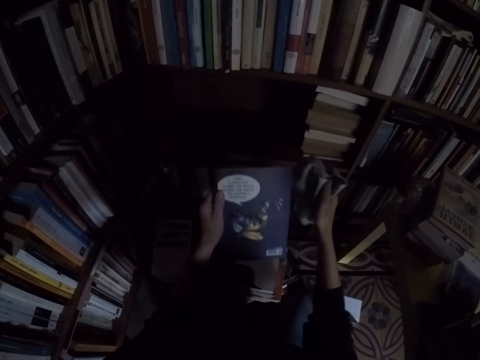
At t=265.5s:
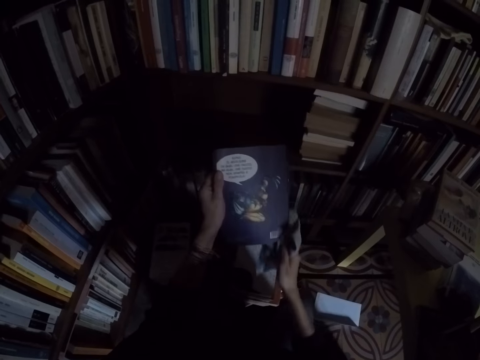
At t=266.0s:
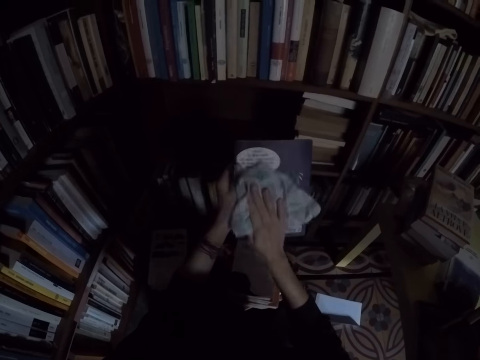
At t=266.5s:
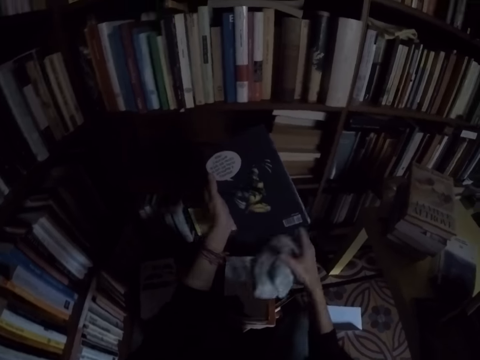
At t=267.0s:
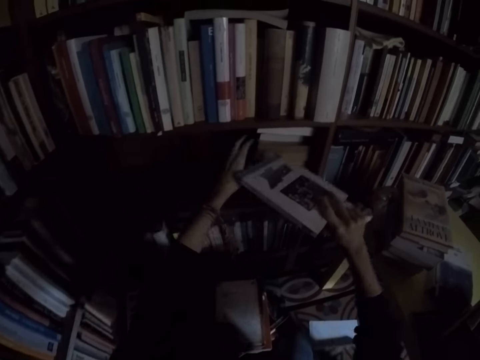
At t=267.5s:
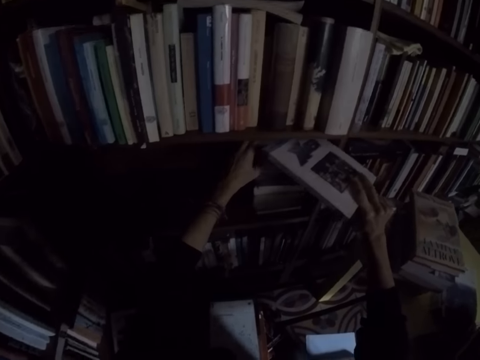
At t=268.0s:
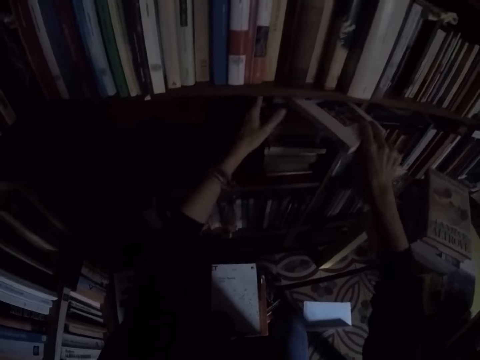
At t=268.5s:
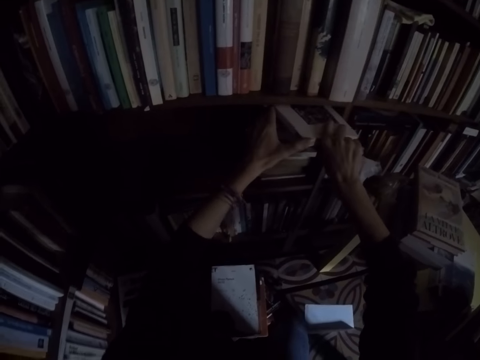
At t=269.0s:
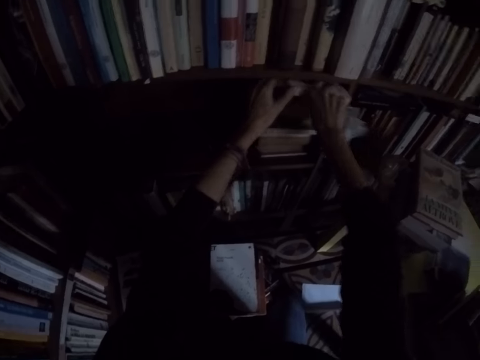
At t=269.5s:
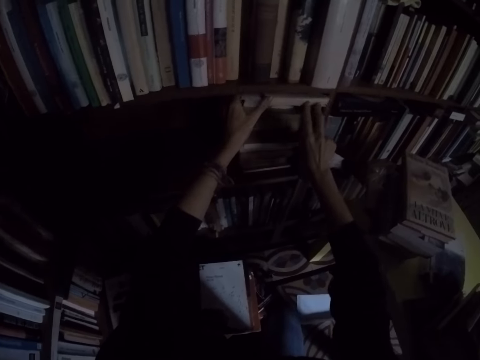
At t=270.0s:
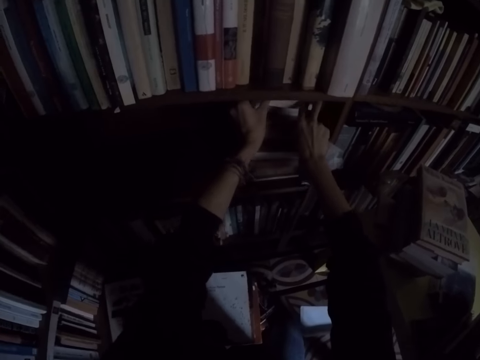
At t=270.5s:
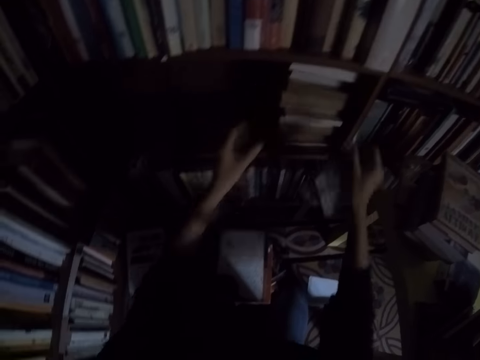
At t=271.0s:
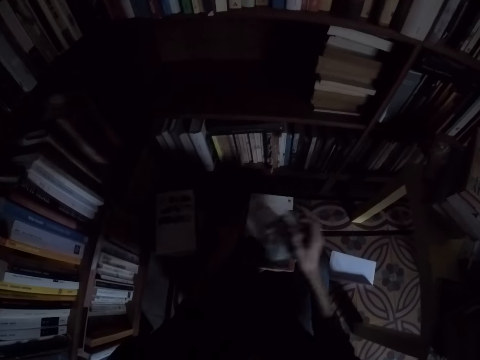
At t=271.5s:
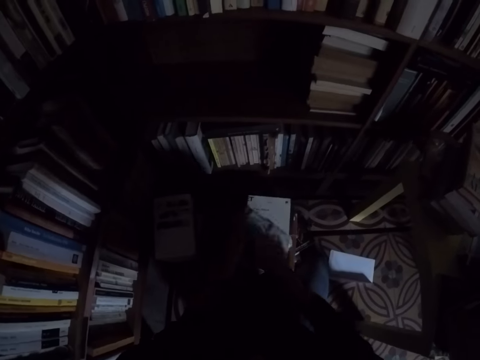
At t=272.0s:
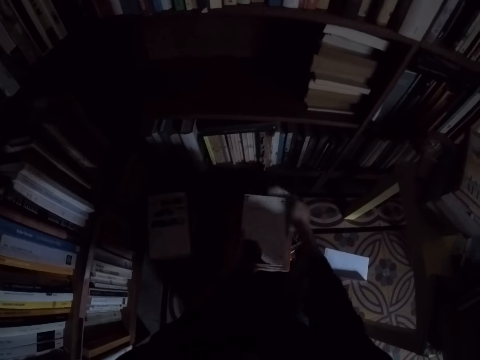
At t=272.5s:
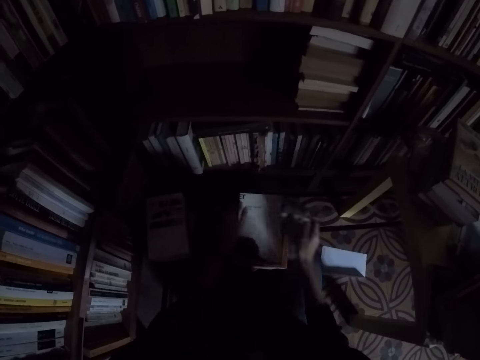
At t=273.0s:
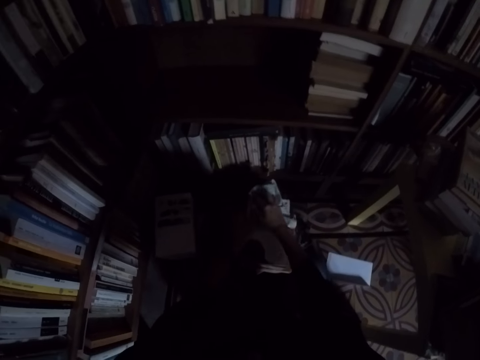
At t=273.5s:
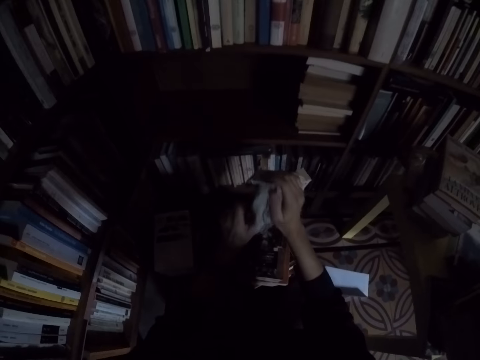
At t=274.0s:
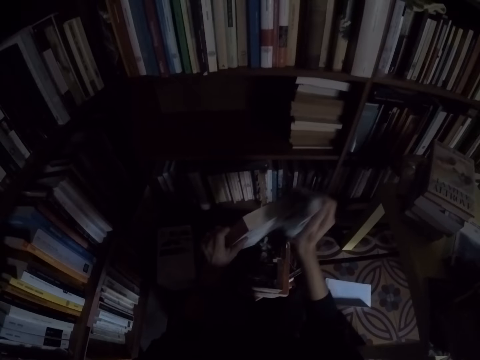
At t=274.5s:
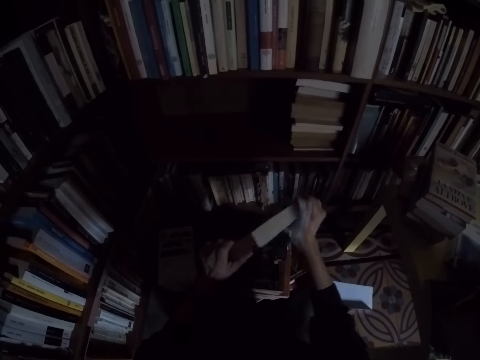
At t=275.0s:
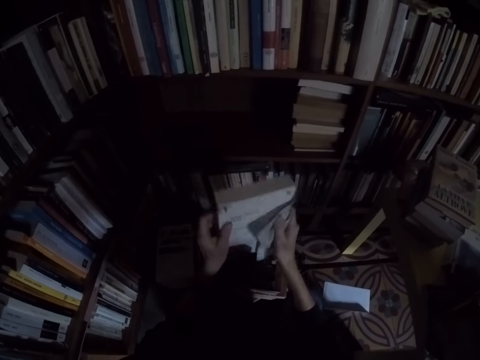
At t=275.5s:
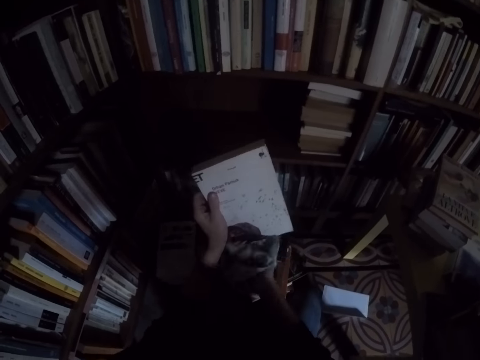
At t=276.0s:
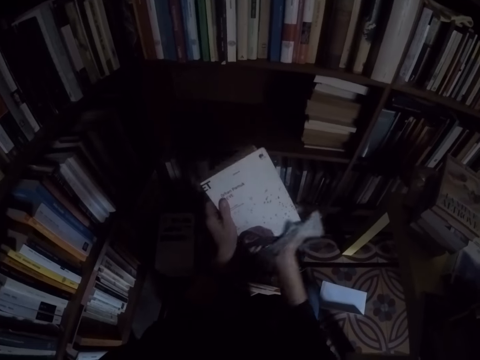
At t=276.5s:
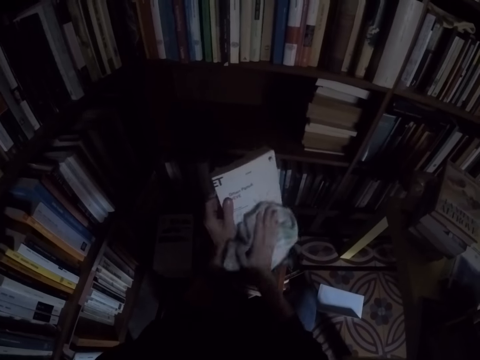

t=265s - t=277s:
The camera wearer places the book on the shelf with both hands. He cleans the book with the rag in his right hand. He takes the book from the top of another book with his left hand. He cleans the book with the rag in his right hand.

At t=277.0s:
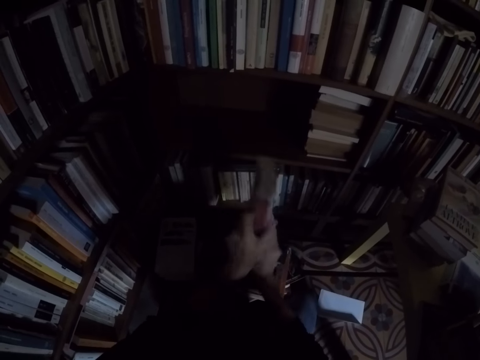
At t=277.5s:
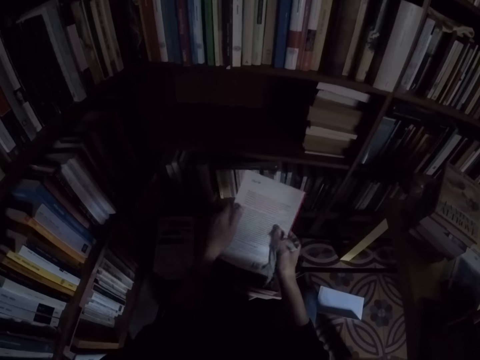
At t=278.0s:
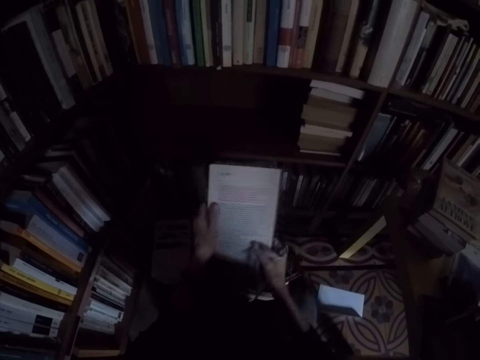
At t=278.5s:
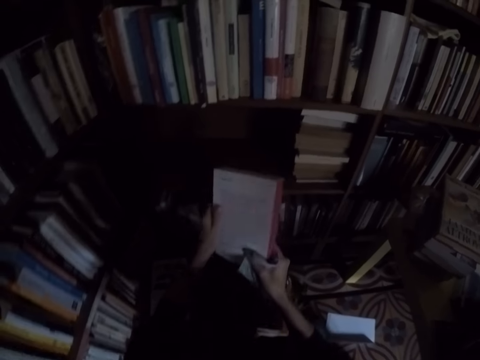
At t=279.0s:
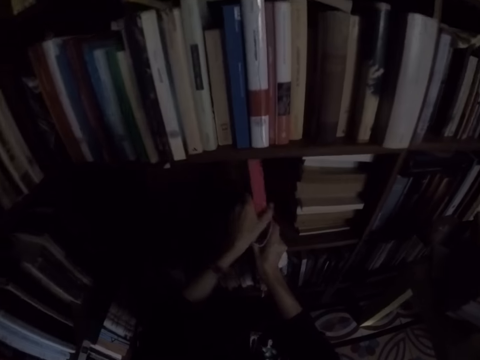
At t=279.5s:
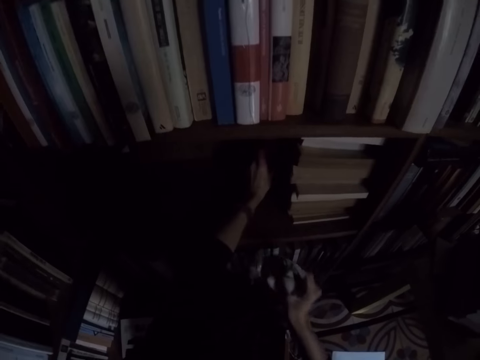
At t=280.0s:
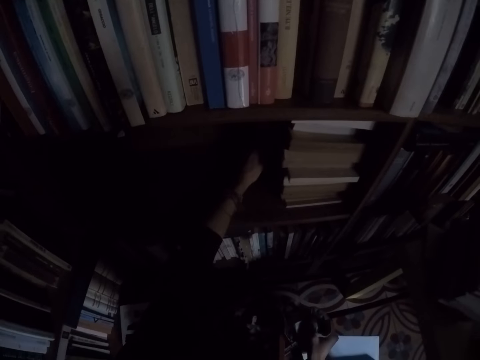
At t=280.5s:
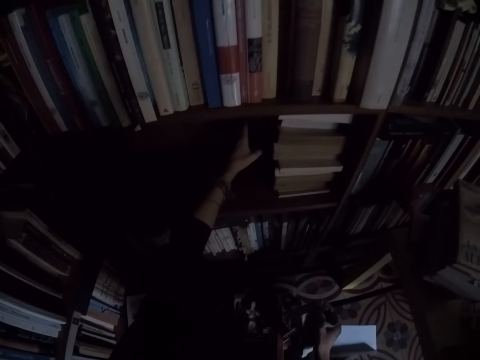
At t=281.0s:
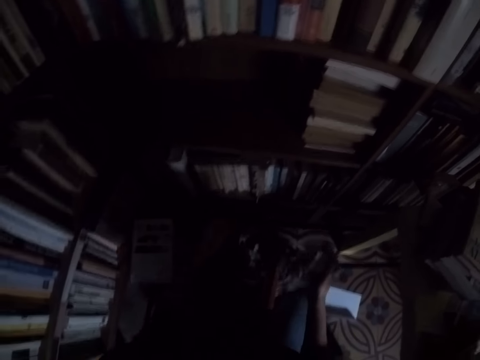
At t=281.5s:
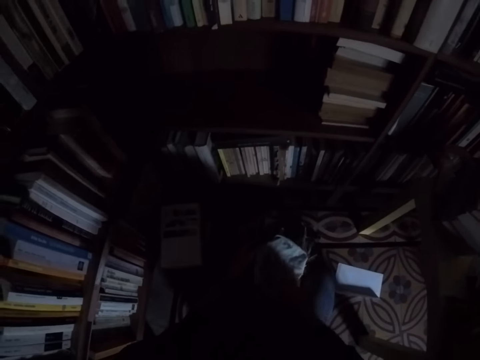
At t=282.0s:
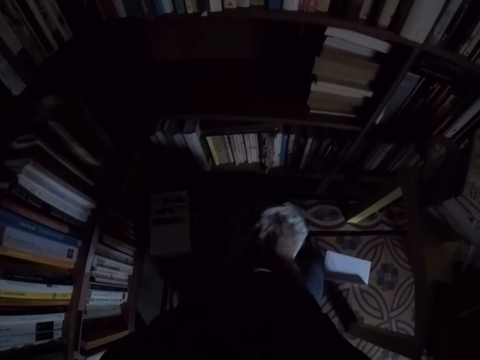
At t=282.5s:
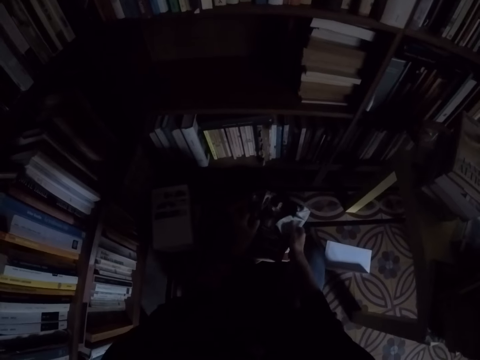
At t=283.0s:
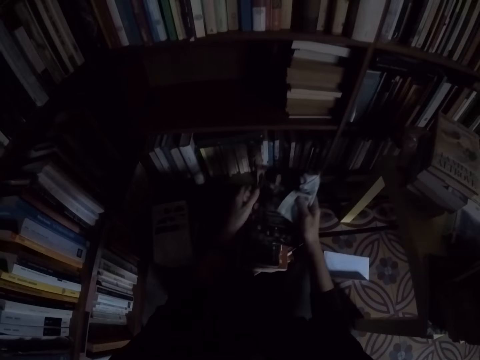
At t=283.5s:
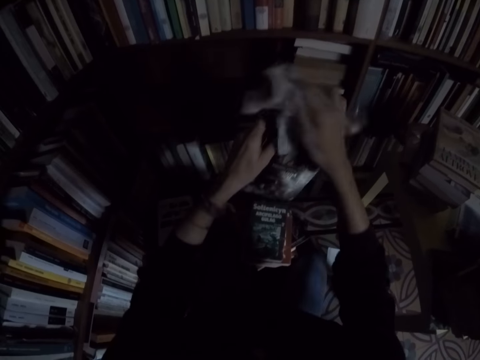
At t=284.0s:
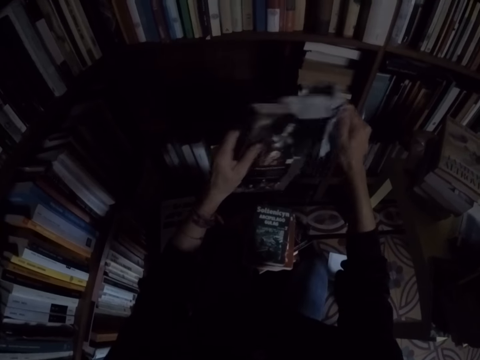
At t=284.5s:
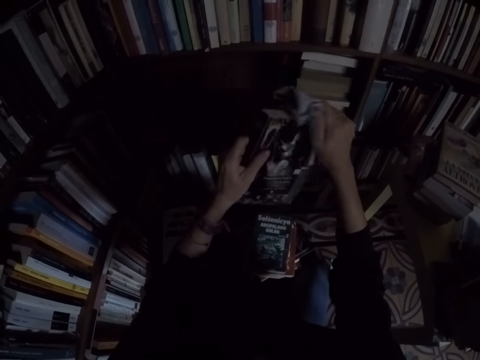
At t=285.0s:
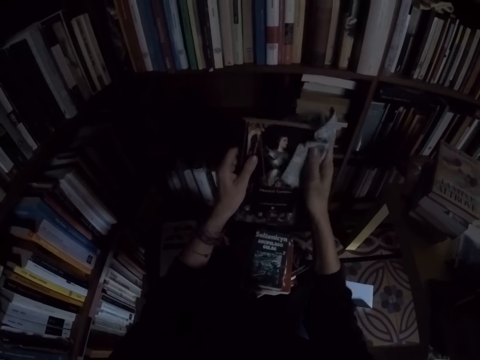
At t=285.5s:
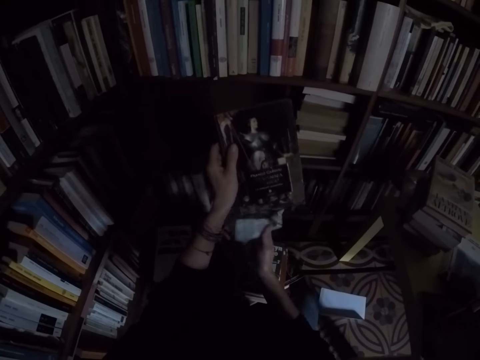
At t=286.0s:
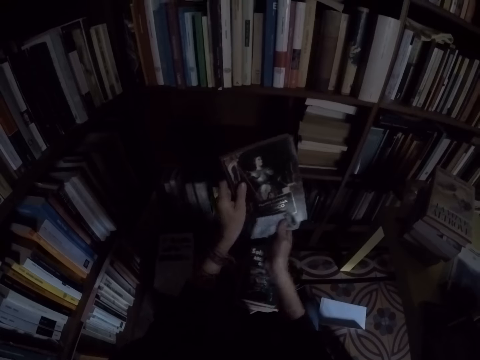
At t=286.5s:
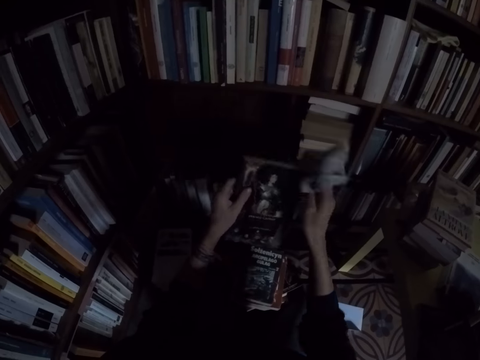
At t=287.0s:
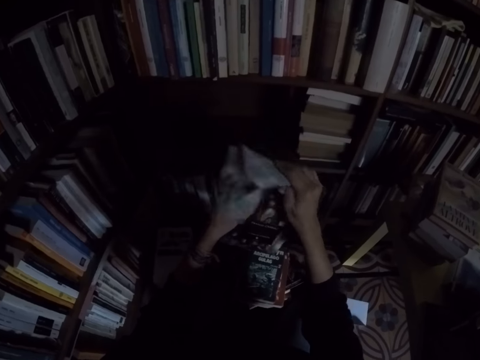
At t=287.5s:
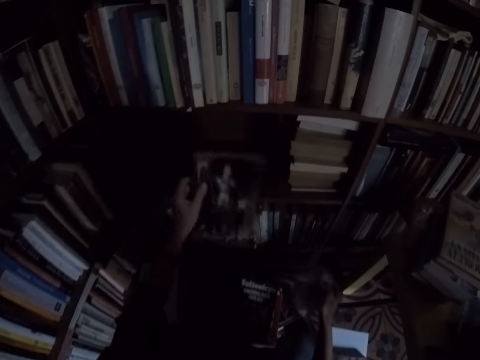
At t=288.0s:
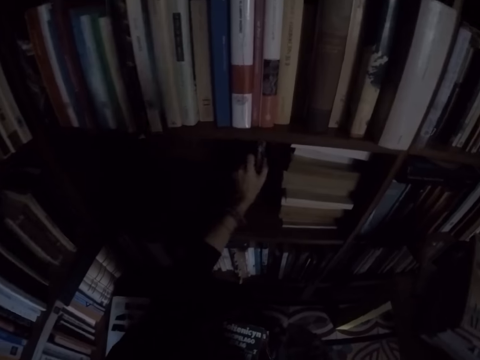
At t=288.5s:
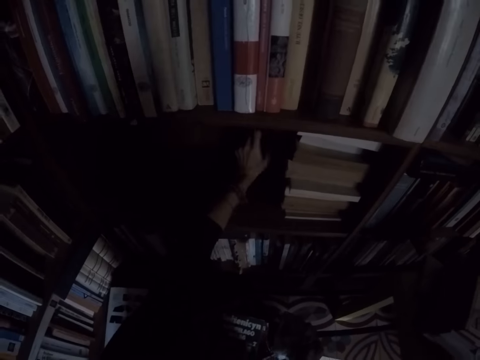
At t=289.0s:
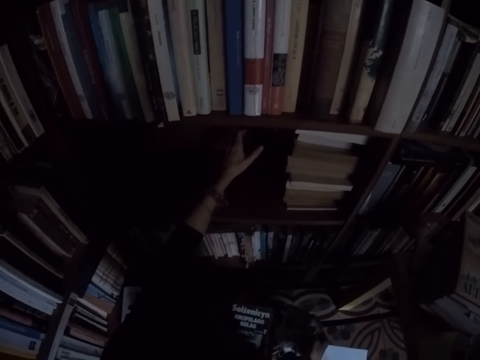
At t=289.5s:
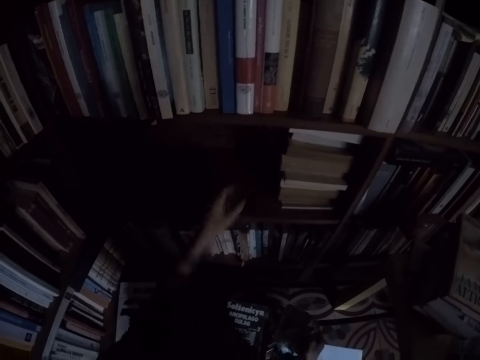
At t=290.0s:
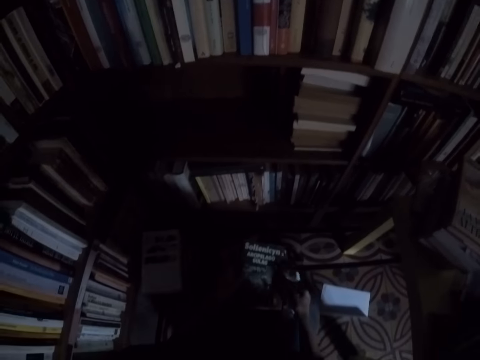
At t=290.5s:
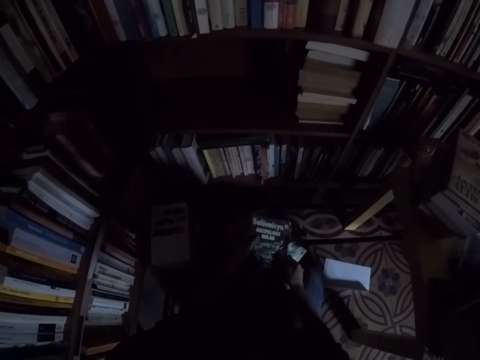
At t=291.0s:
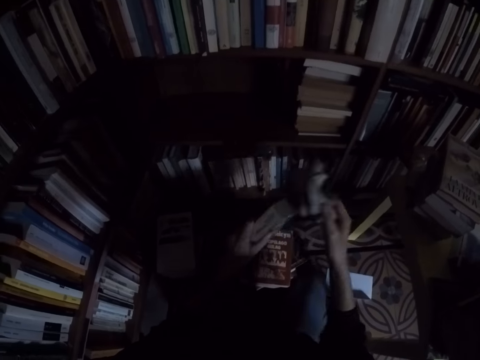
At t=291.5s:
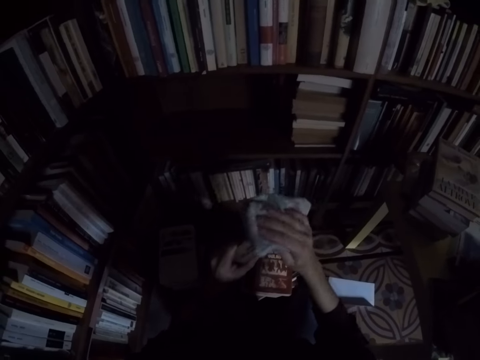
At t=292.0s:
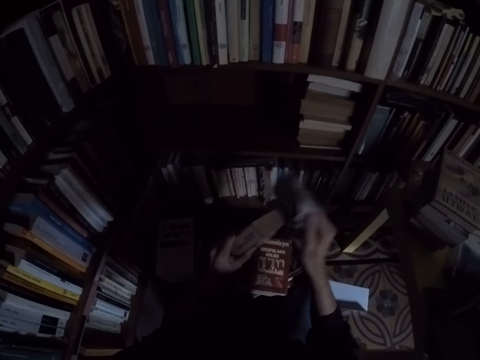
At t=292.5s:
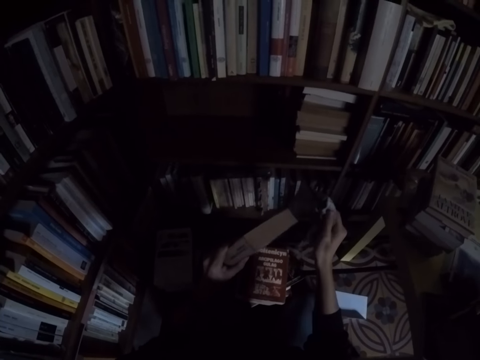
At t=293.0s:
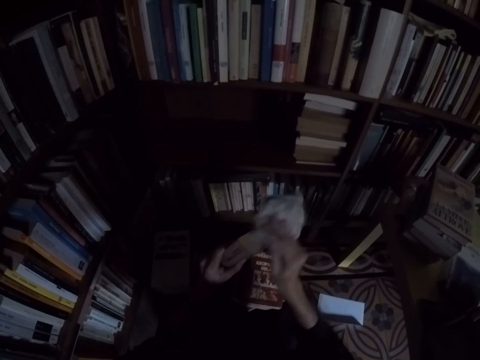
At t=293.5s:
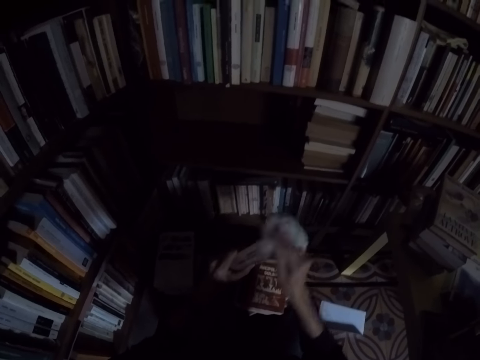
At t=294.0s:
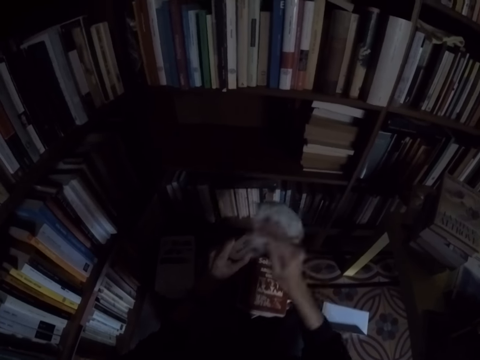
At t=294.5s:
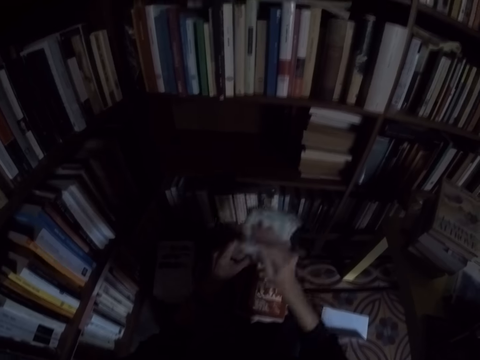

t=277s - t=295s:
The camera wearer places the book on the shelf with his left hand. He cleans the book with the rag in his right hand. He takes the book from the top of another book with his left hand. He cleans the book with the rag in his right hand. He places the book on the shelf with his left hand. He takes the book from the top of another book with his left hand. He cleans the book with the rag in his right hand.
